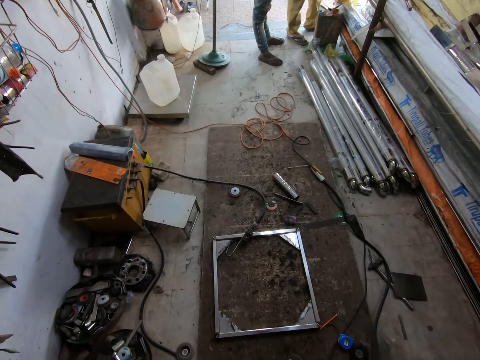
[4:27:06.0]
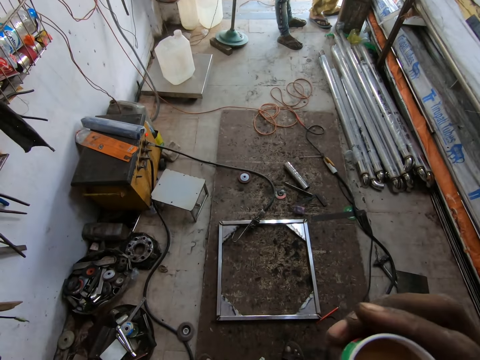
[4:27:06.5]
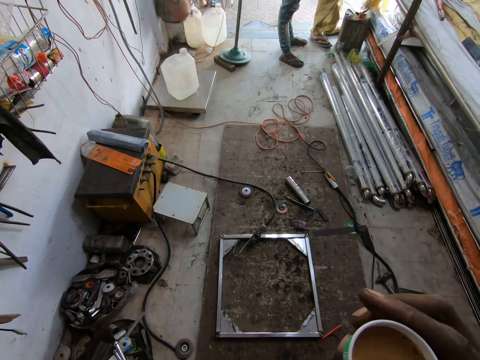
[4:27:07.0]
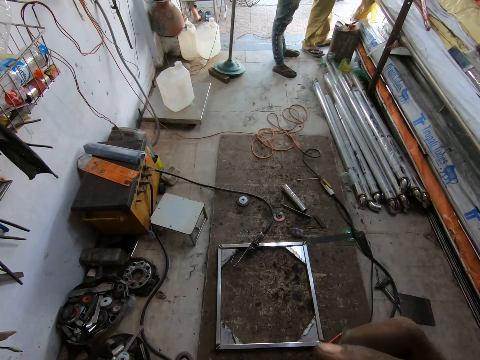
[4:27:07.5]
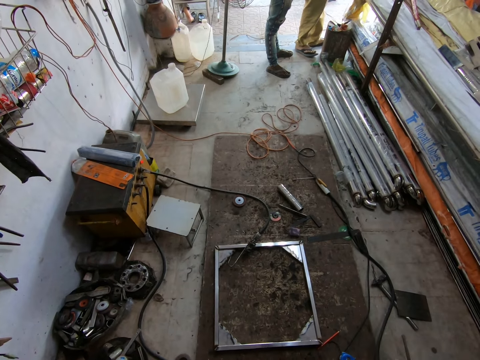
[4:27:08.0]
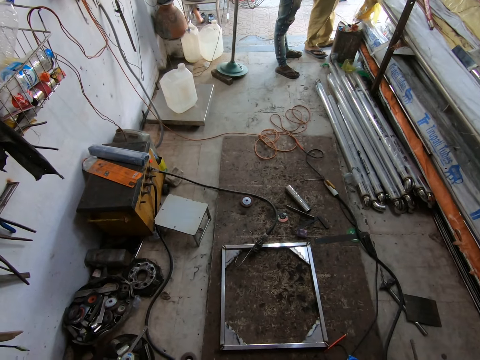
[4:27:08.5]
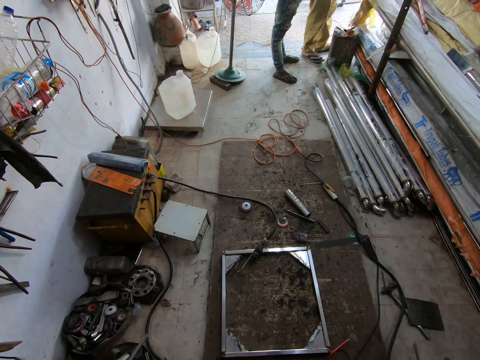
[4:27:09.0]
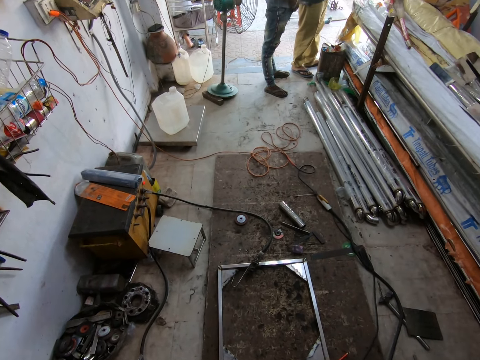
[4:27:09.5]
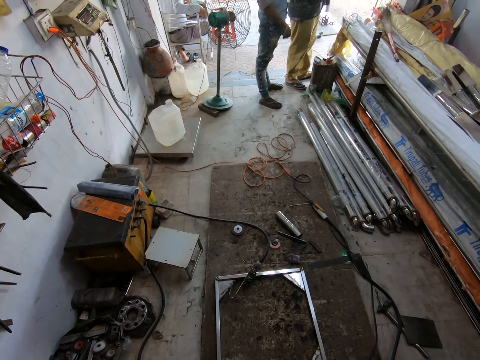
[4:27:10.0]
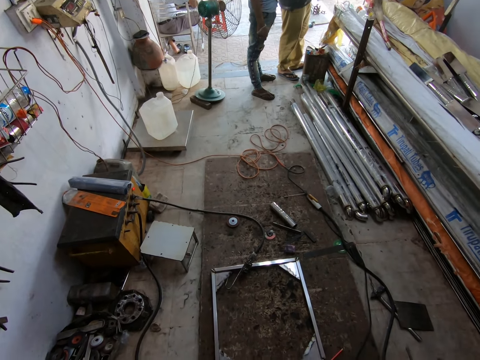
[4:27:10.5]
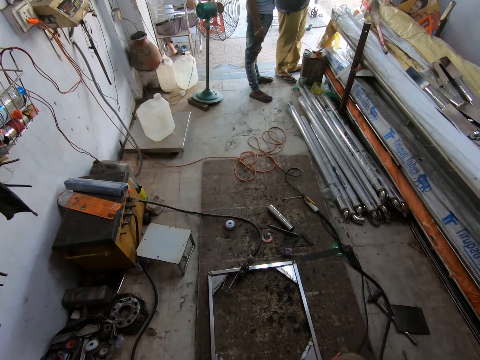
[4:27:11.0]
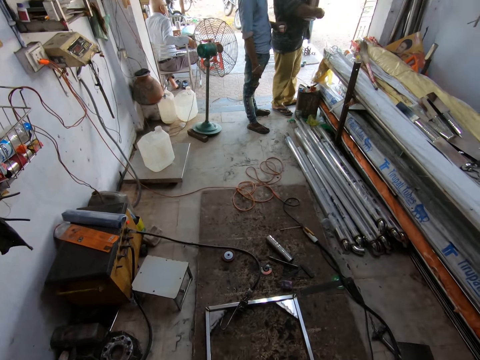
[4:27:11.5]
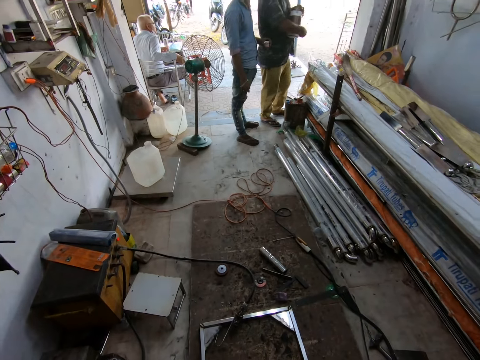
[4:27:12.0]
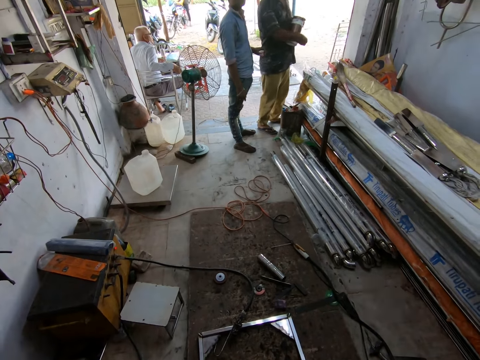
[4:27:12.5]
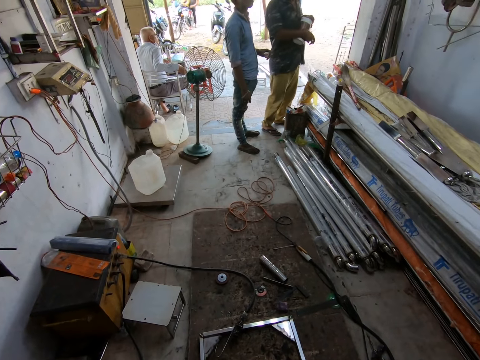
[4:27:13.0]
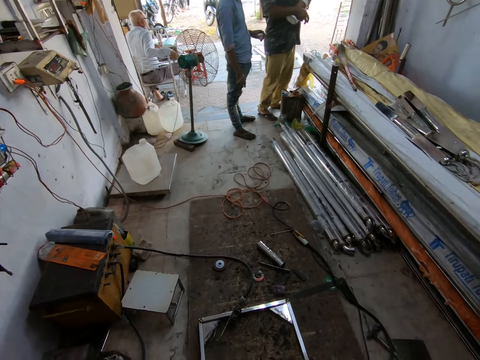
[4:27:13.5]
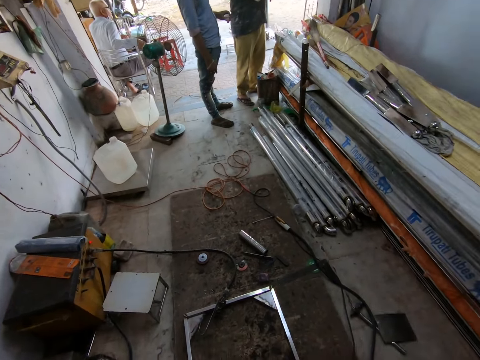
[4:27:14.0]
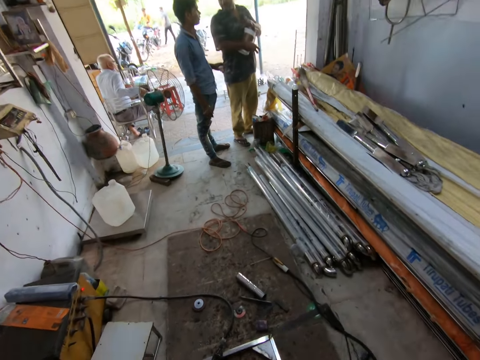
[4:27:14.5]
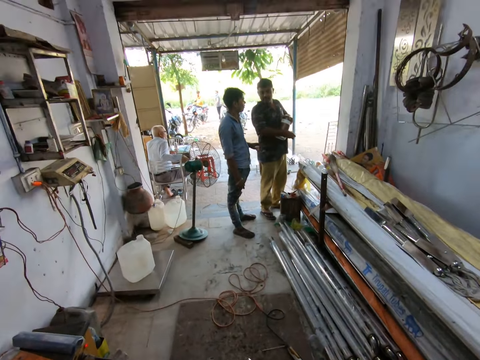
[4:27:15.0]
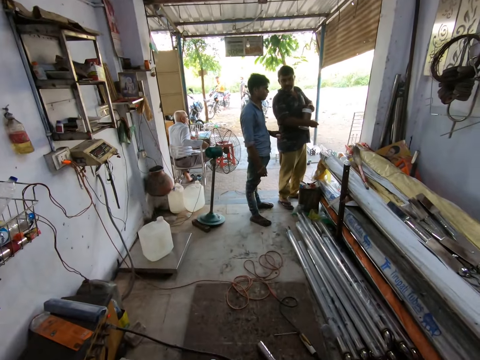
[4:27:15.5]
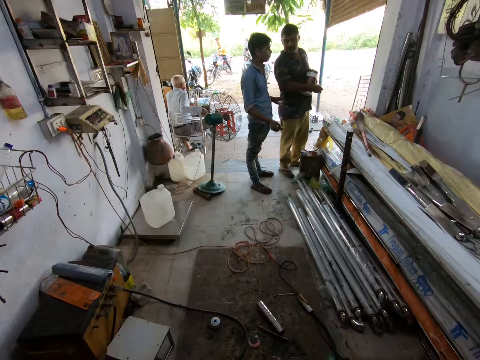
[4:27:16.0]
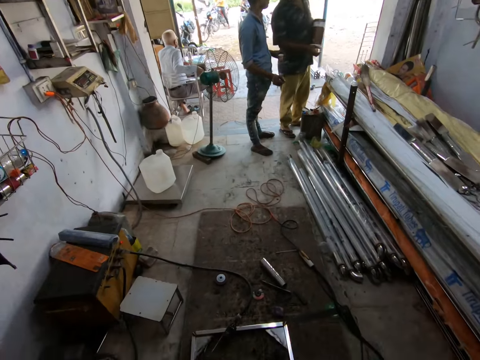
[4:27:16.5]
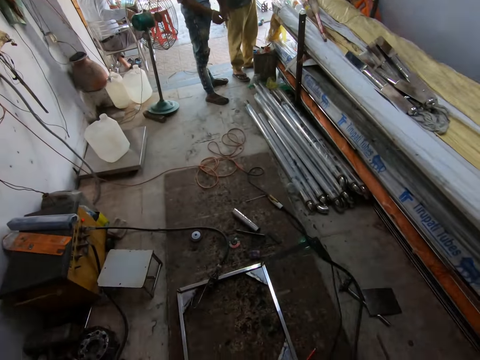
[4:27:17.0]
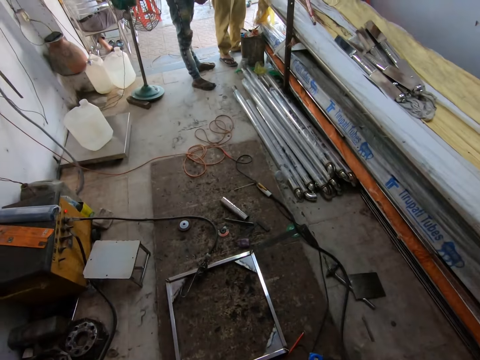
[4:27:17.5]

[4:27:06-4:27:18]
The camera wearer removes the cup of tea in his right hand from his mouth. A man removes his right hand from his trousers.

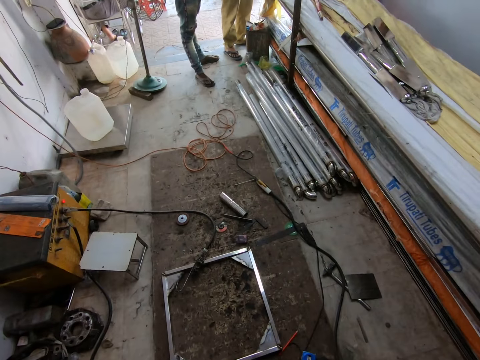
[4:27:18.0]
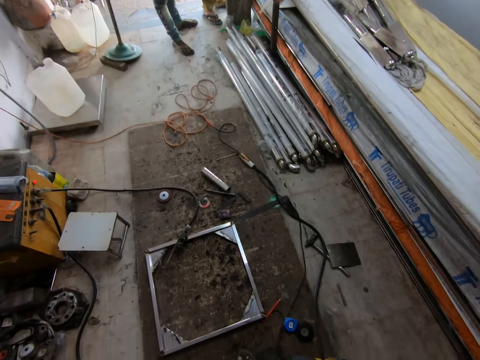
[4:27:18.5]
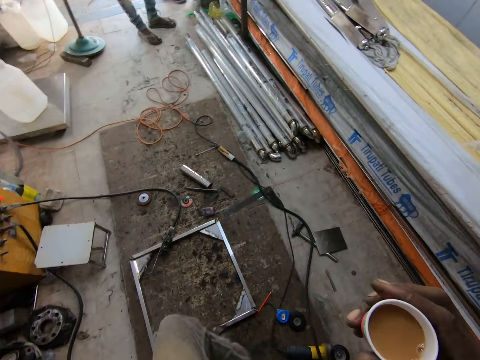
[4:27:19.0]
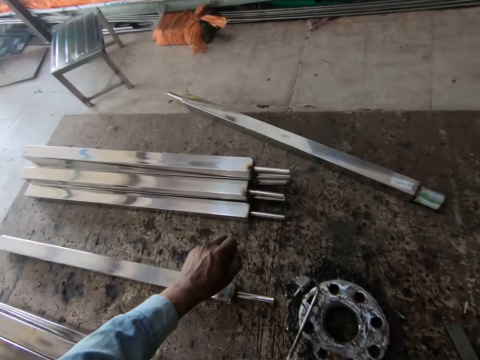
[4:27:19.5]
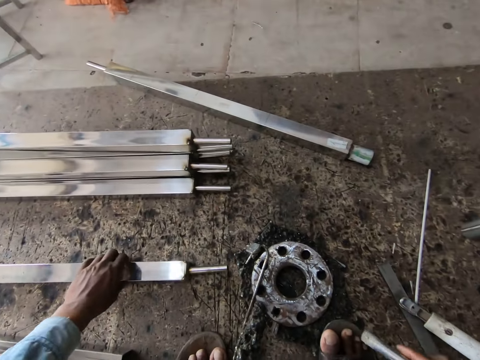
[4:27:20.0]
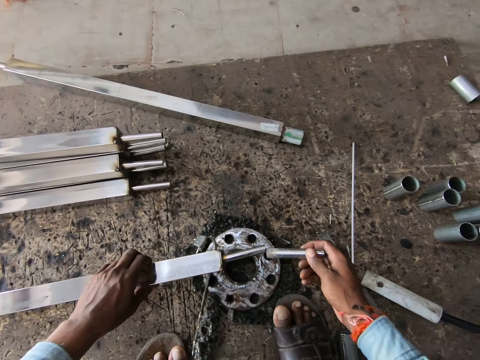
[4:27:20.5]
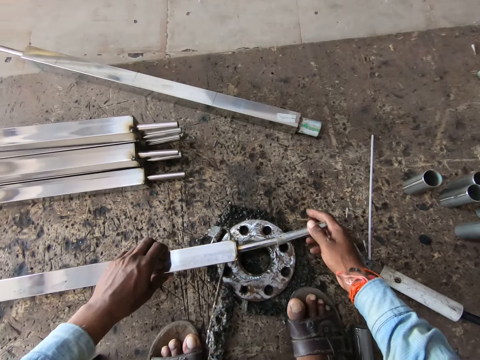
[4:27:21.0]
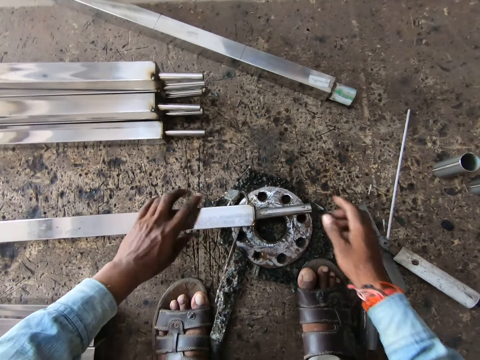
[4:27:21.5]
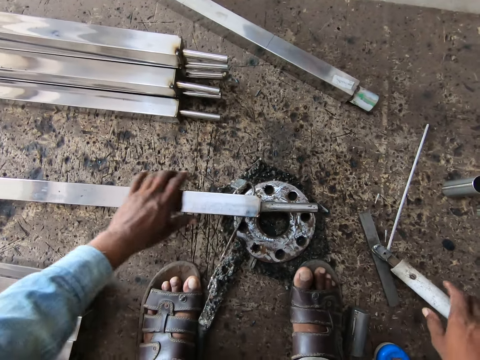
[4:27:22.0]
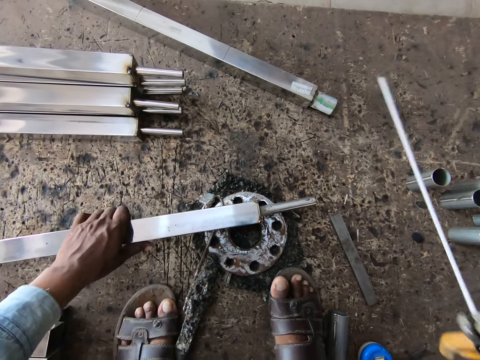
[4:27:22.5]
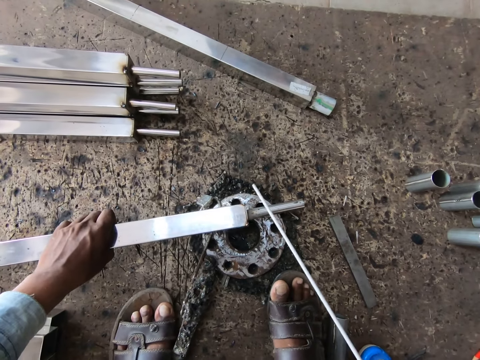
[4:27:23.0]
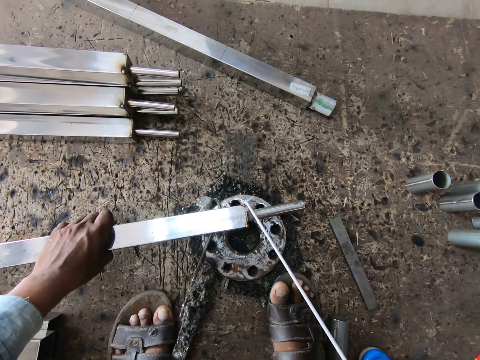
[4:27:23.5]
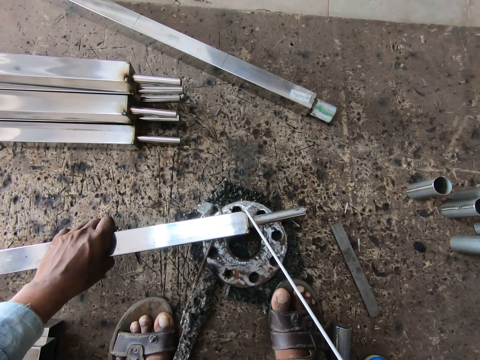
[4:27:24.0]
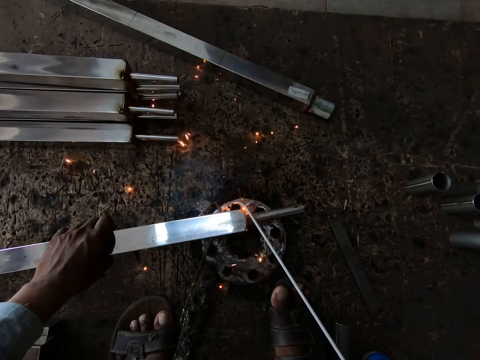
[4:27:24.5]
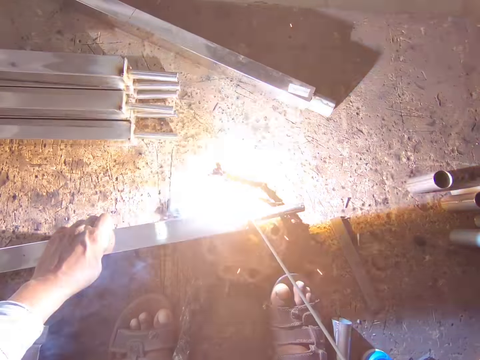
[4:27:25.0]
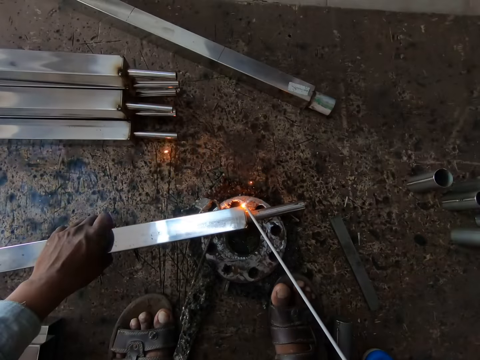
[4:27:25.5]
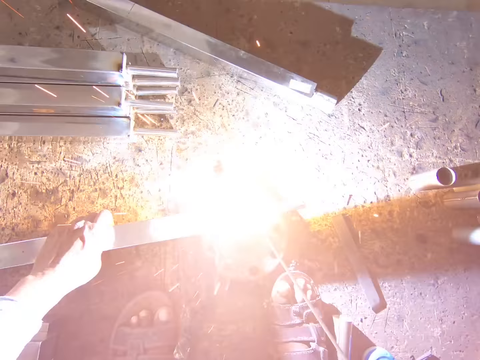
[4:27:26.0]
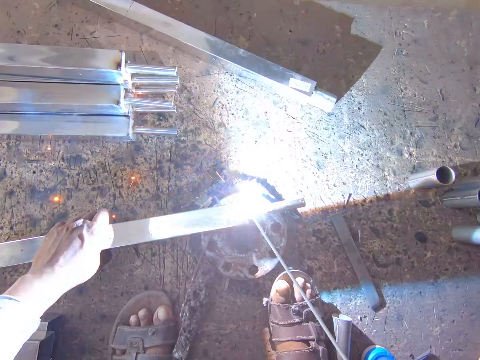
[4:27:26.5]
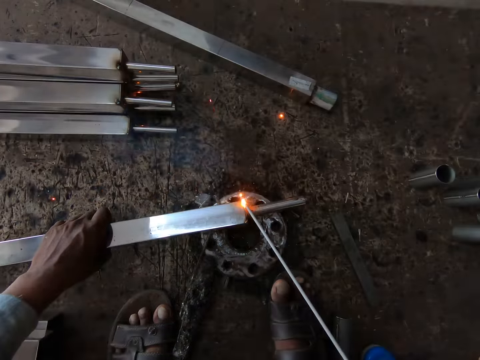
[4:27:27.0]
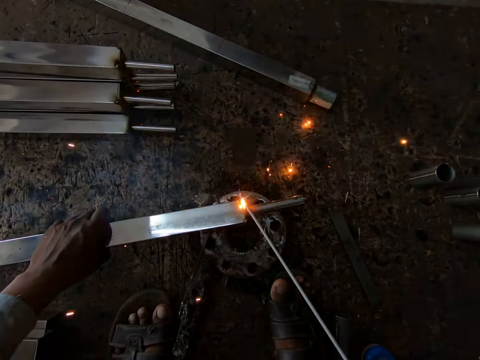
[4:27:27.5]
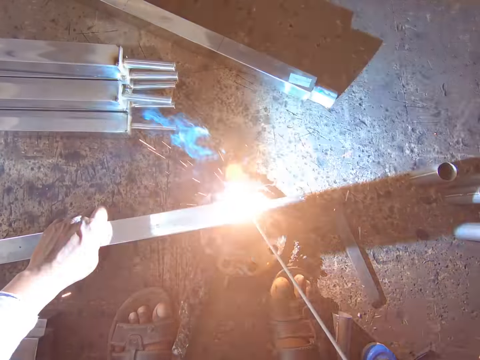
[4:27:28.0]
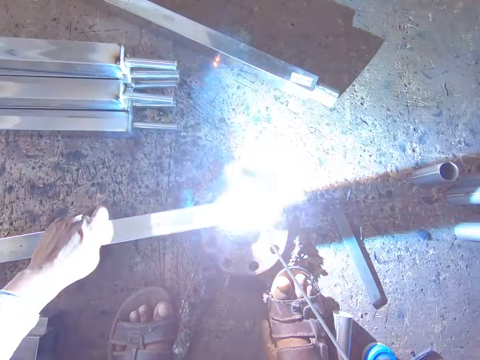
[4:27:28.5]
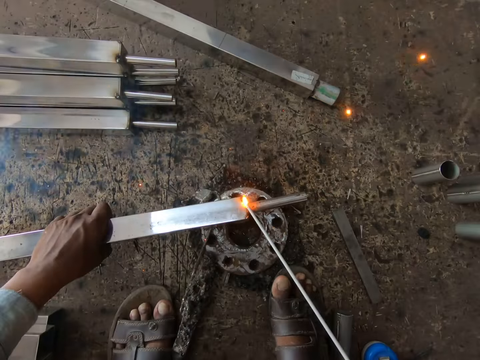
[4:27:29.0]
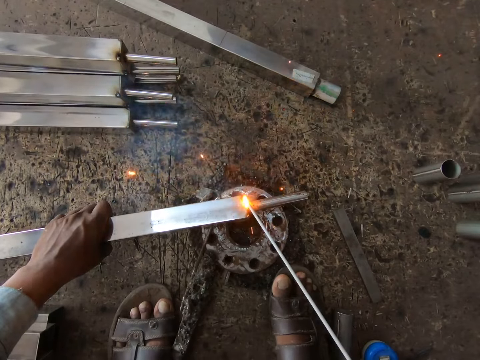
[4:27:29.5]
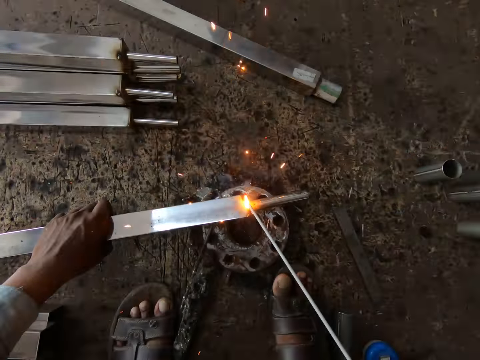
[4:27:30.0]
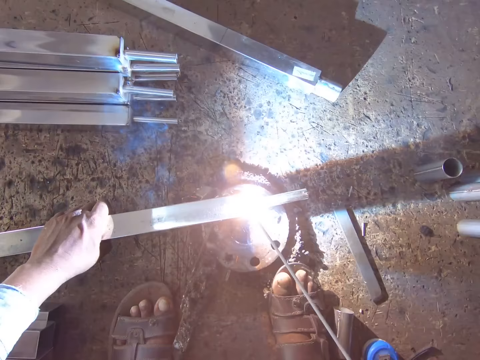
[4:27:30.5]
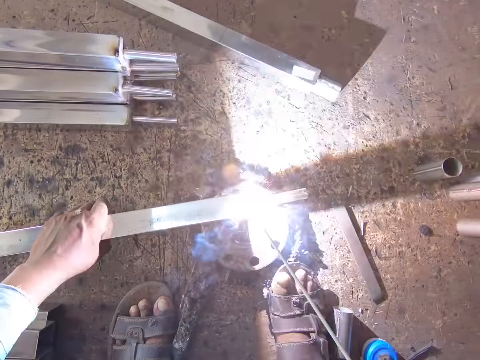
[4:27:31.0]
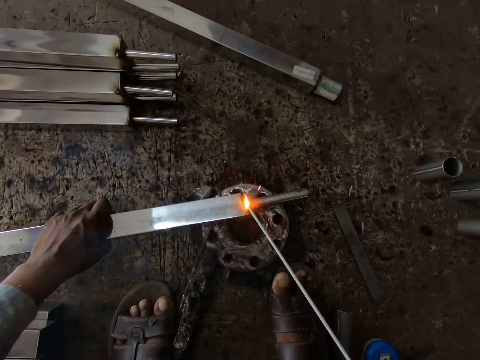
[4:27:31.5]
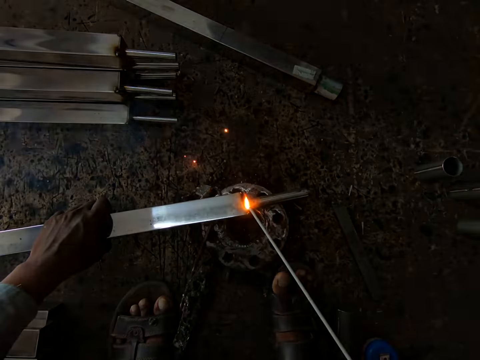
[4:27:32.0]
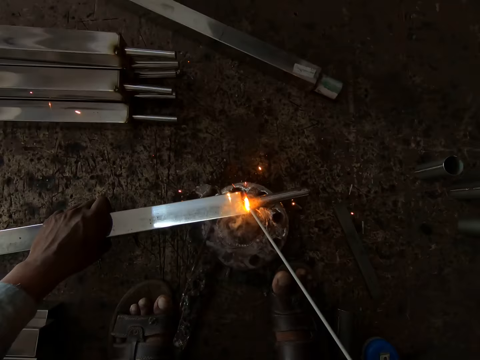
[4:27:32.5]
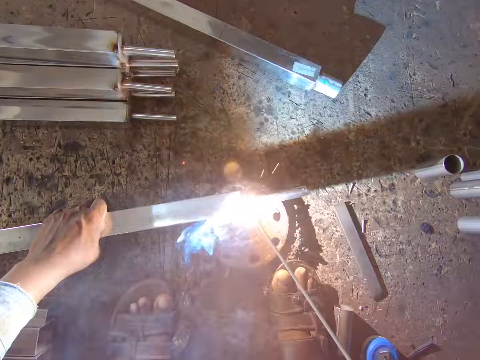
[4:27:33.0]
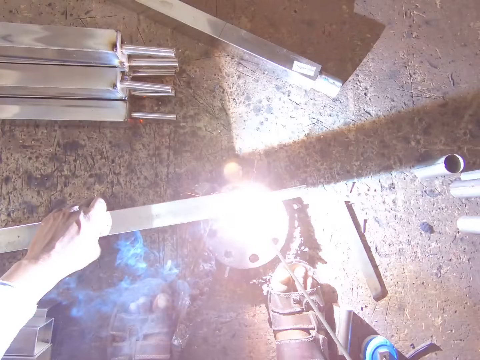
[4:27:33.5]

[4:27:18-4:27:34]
The camera wearer turns a steel on the floor with his left hand. He pulls a metal bar on the floor. He places the steel in his right hand on a metal on the floor. He puts a steel tube in his right hand on the steel in his left hand. He moves his right hand on the steel on the metal on the floor. He picks the electrode holder from the floor with his right hand. He welds the steel in his left hand with the electrode holder in his right hand.
